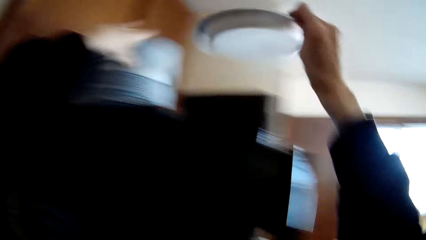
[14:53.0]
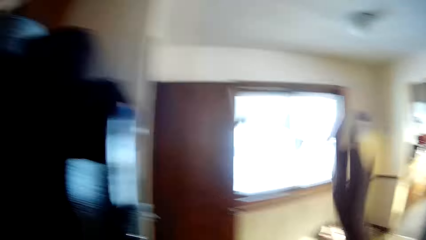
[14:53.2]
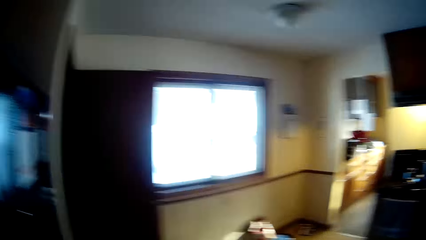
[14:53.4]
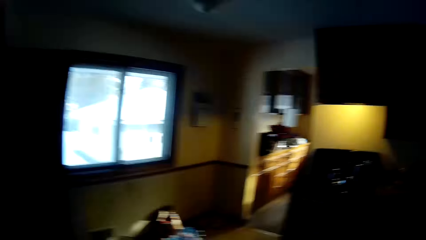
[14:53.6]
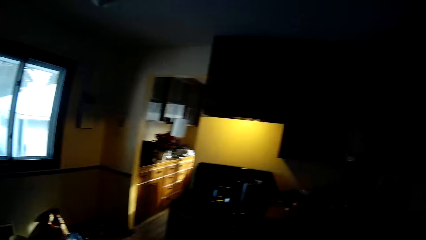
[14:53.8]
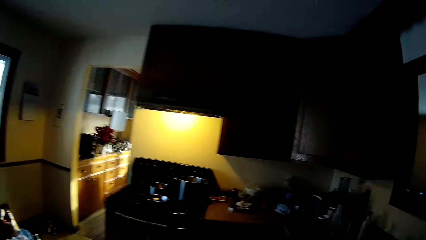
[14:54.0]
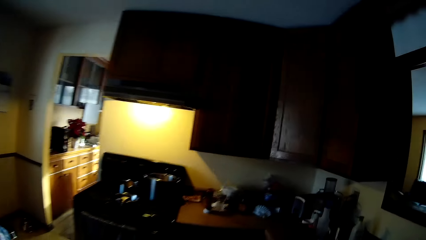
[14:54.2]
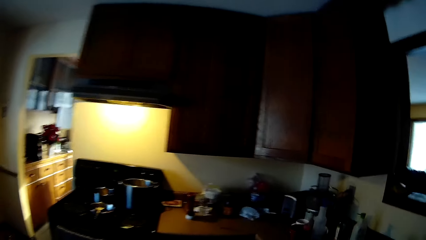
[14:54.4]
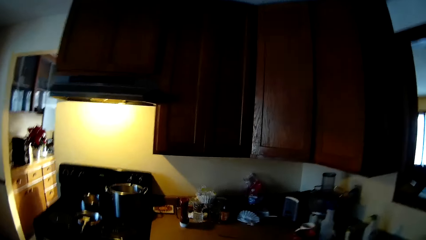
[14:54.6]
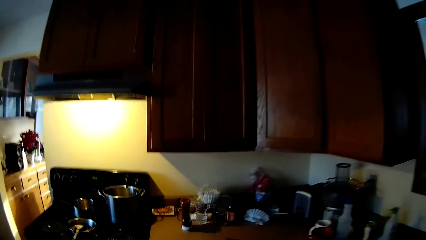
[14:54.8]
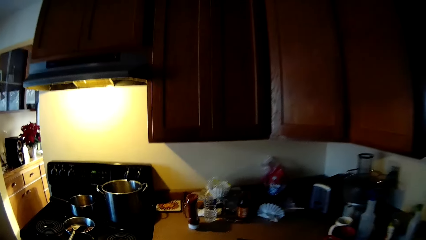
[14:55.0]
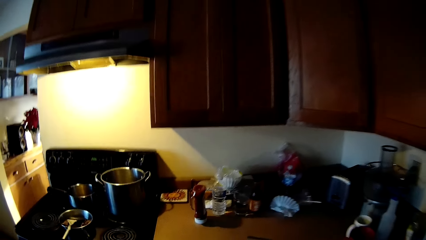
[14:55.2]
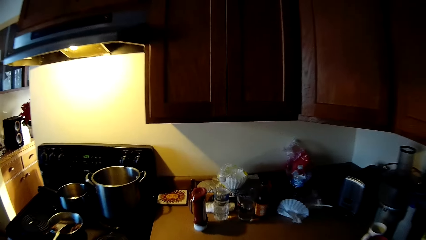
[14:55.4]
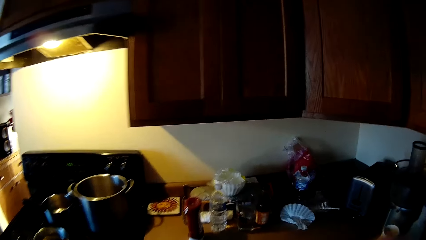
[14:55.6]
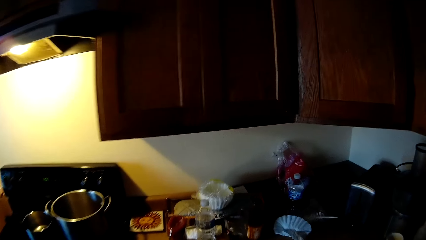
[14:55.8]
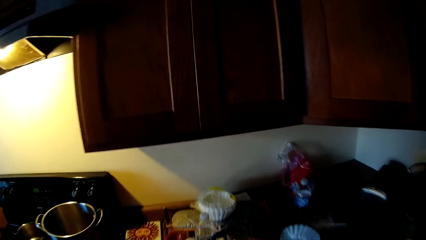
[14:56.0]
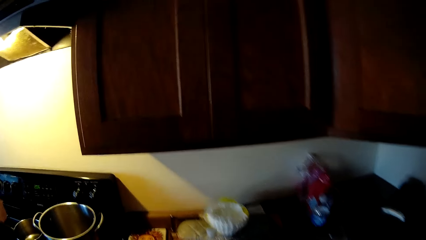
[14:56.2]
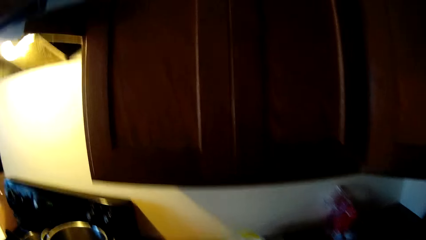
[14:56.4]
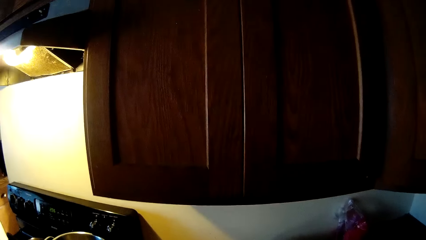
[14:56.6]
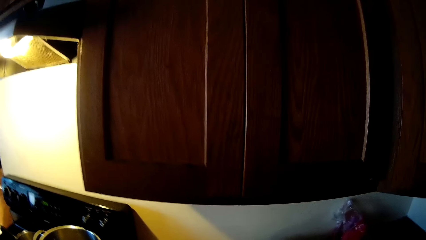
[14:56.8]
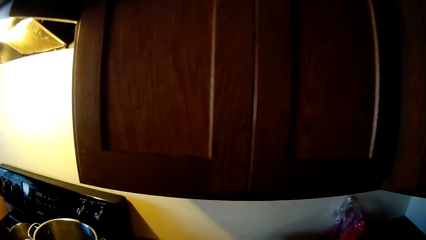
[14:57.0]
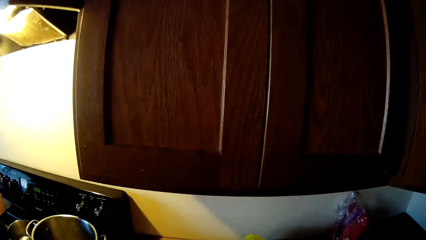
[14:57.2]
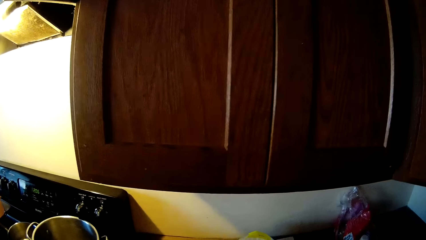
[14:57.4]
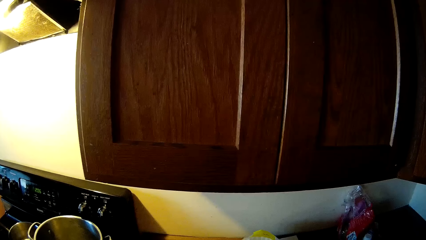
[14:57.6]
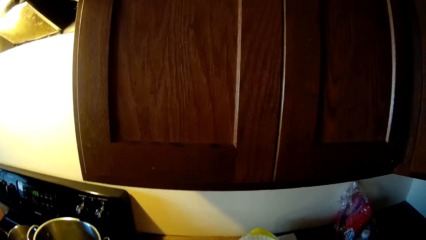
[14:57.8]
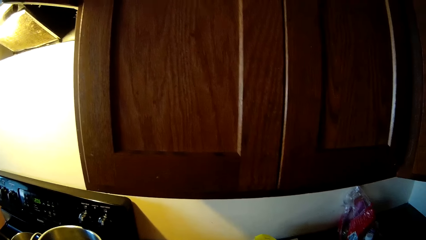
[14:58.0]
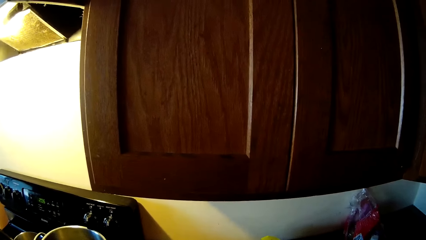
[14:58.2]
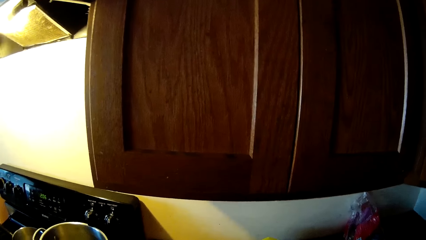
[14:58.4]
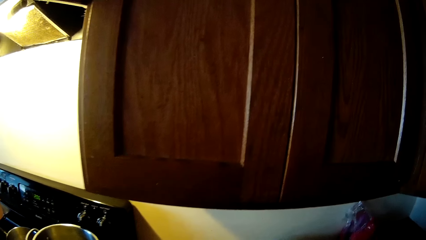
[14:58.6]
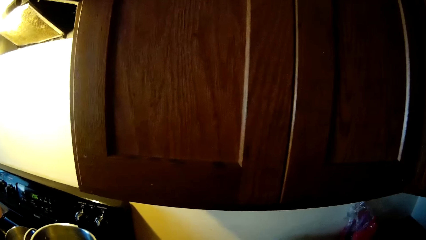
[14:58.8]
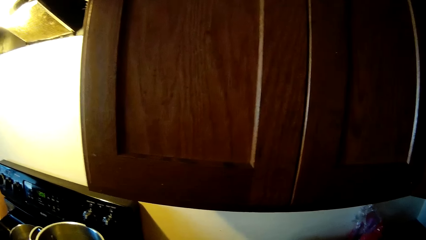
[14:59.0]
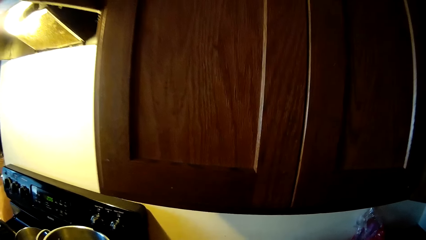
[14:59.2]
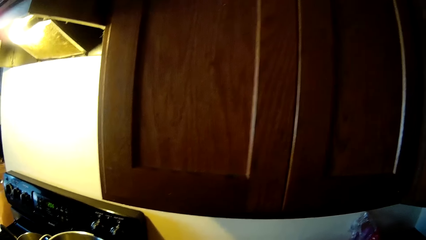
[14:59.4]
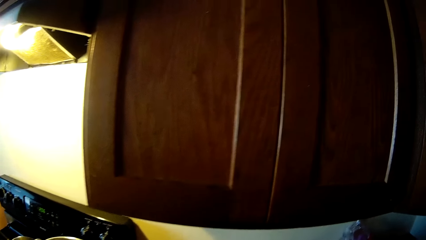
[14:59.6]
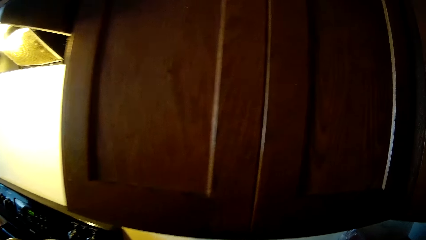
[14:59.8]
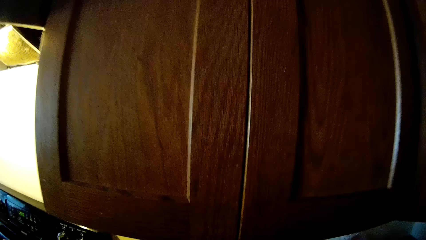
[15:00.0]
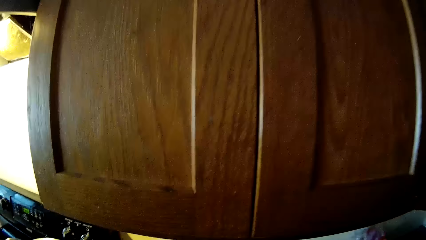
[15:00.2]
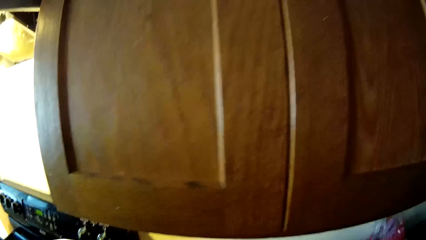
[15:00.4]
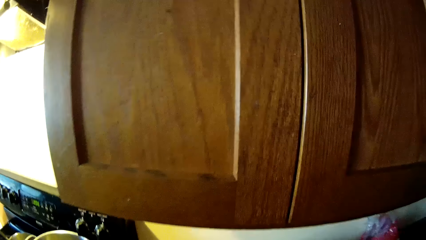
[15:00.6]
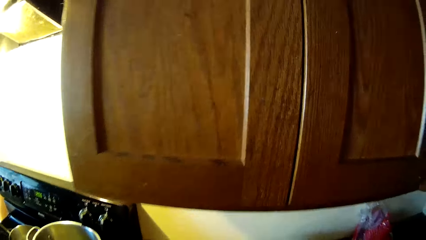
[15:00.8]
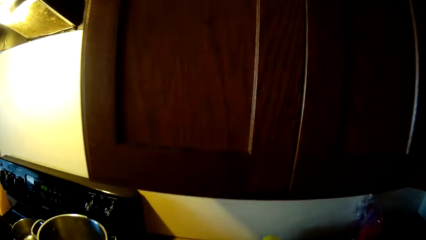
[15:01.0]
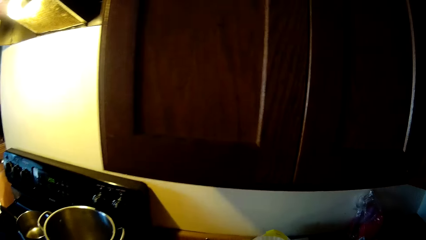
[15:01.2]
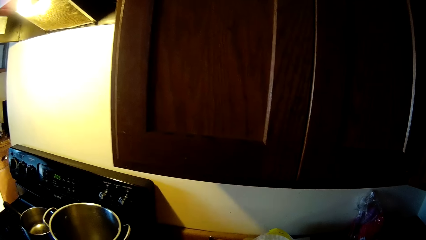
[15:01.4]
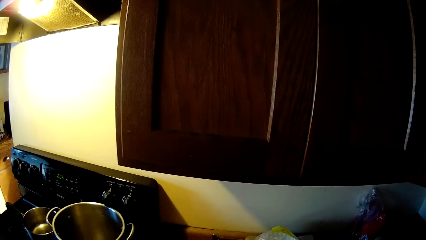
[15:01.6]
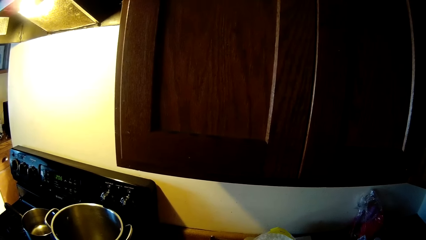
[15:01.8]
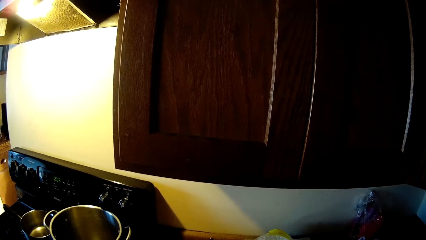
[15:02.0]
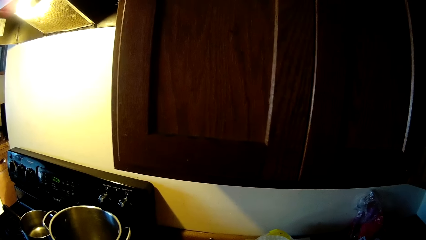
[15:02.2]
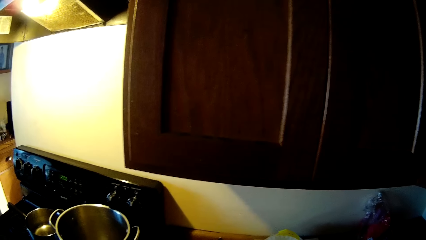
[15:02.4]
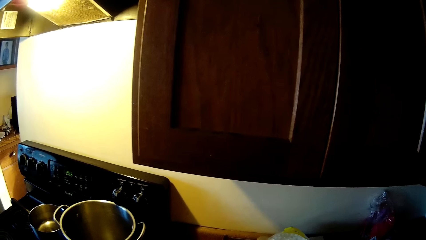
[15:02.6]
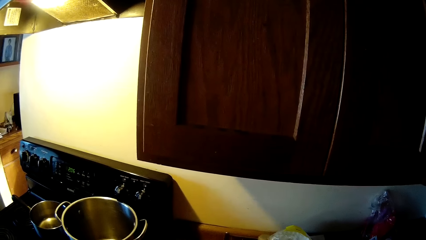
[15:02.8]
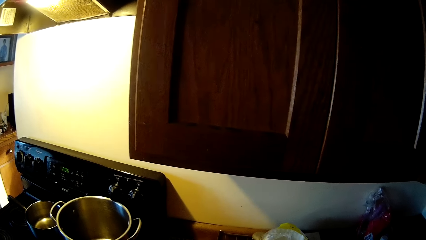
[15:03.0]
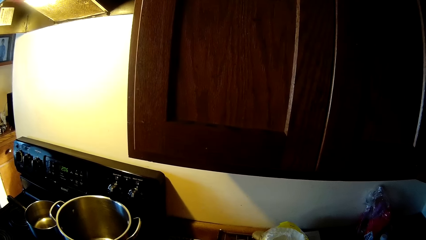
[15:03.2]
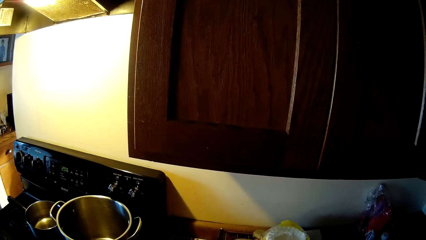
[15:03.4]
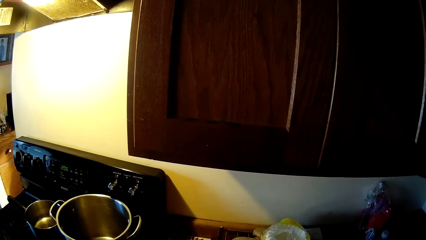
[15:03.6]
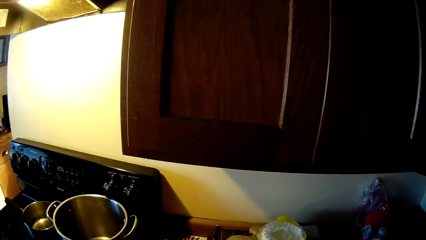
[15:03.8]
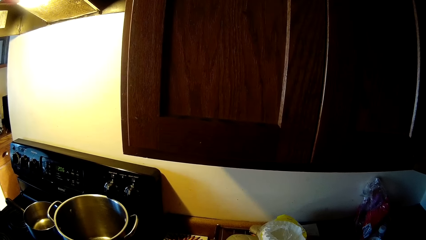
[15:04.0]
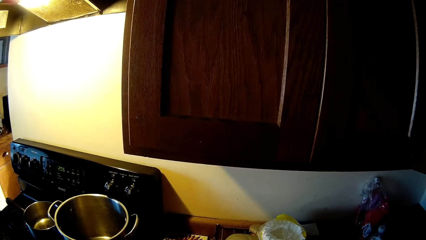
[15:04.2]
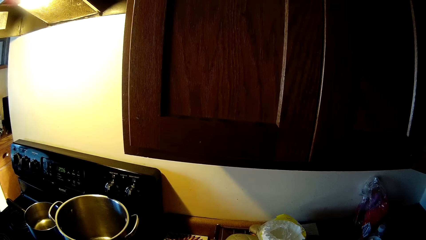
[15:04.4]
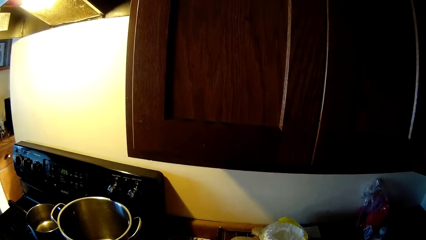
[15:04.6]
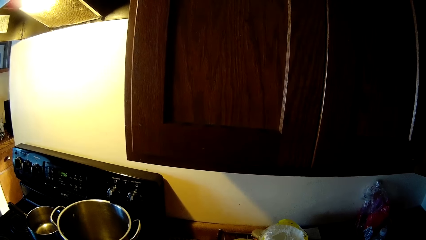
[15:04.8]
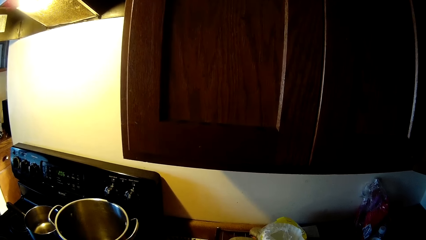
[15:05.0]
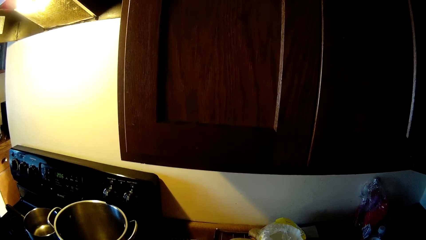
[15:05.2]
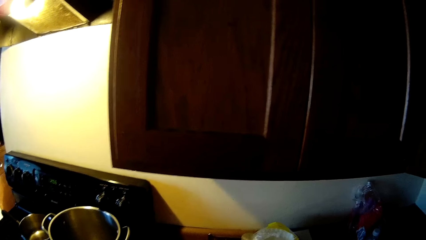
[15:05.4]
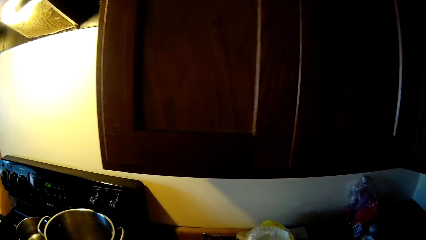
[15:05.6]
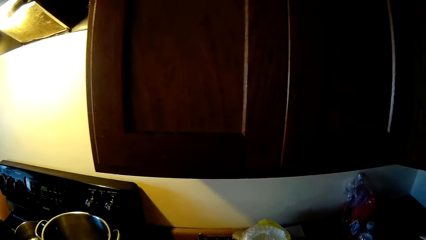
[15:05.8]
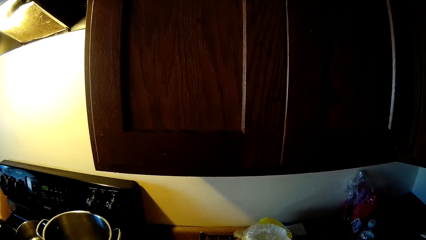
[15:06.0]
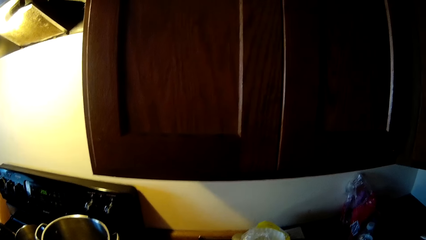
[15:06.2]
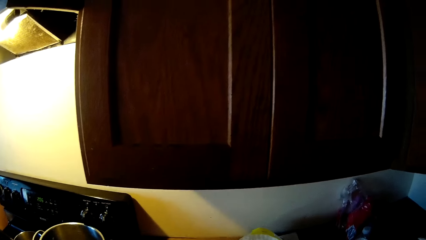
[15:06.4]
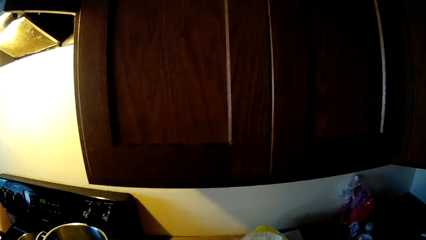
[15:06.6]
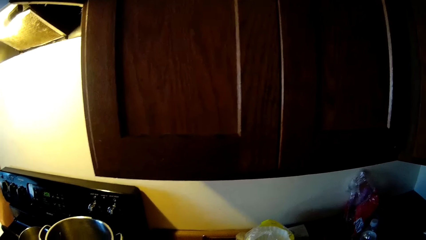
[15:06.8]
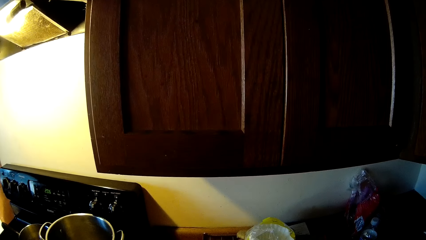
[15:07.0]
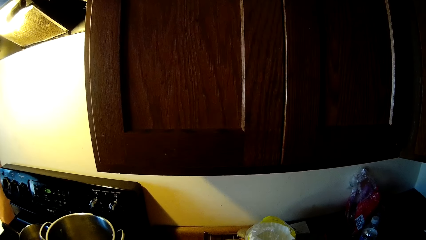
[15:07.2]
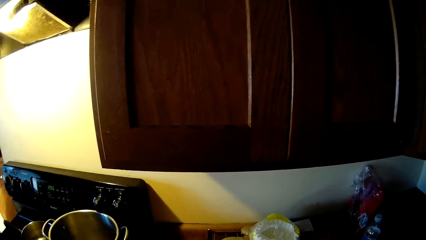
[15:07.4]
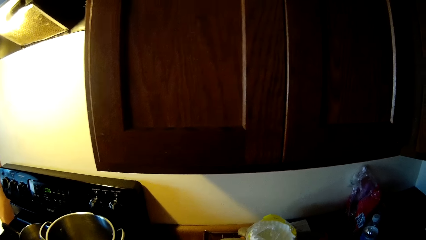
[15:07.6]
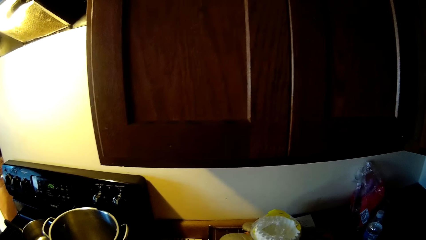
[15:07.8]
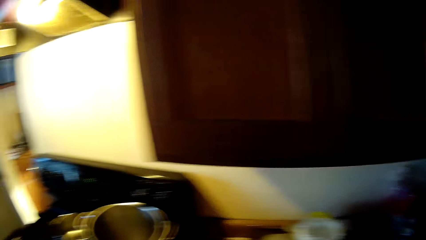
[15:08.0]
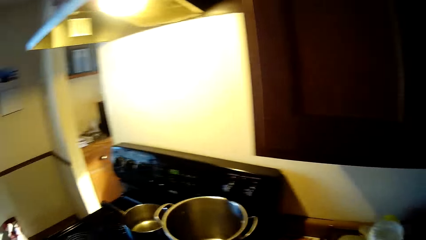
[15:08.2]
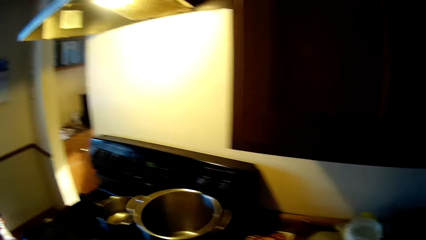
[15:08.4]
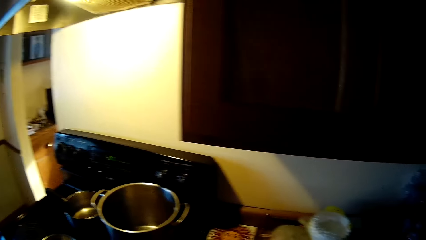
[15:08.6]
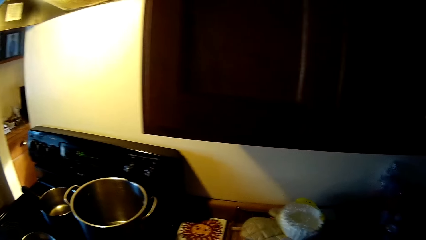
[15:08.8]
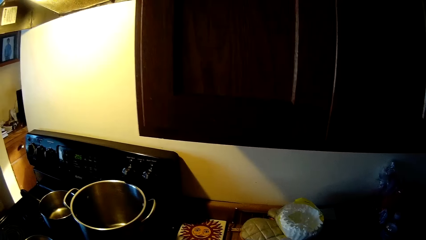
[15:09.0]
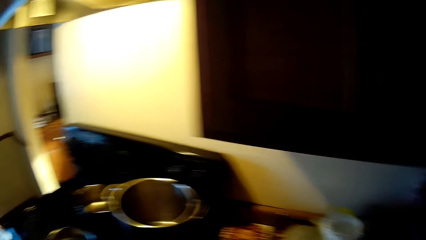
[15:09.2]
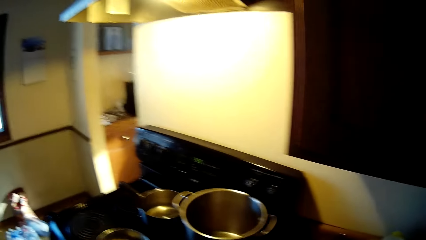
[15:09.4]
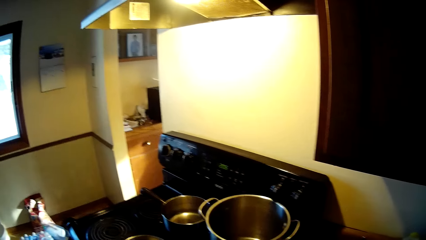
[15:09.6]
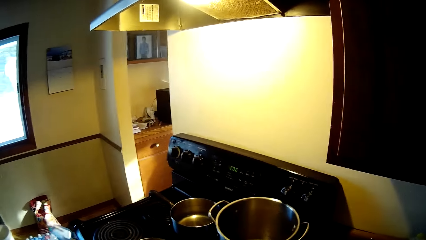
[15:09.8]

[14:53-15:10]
The camera wearer walks away with the plate.
